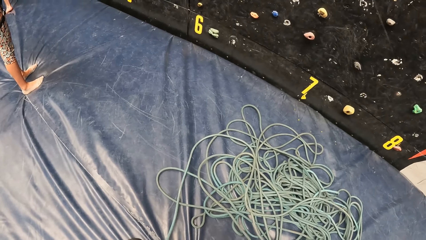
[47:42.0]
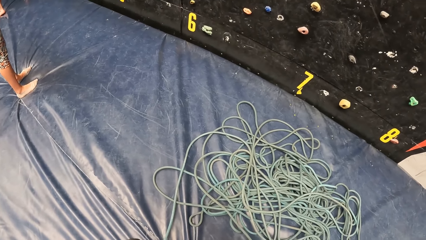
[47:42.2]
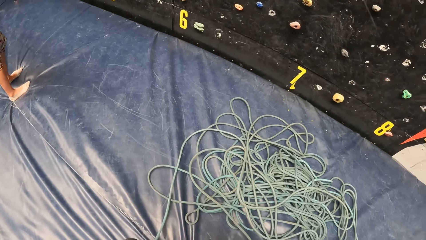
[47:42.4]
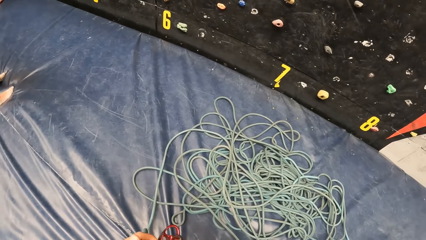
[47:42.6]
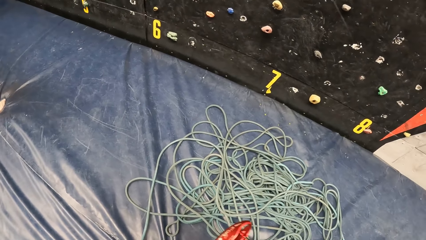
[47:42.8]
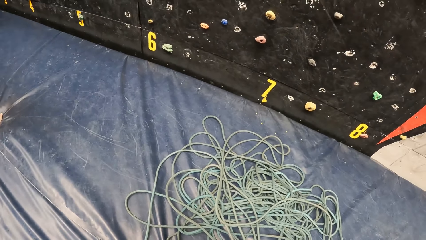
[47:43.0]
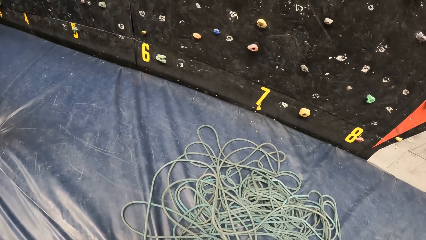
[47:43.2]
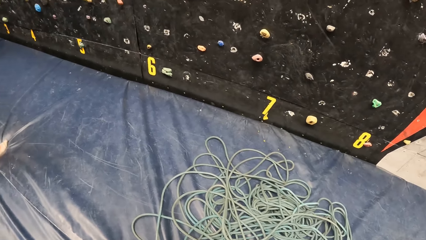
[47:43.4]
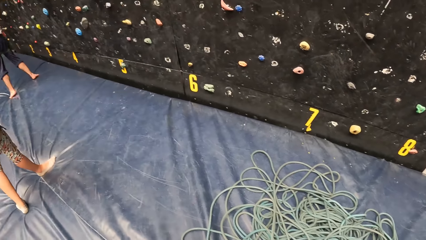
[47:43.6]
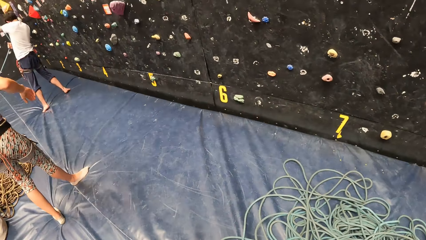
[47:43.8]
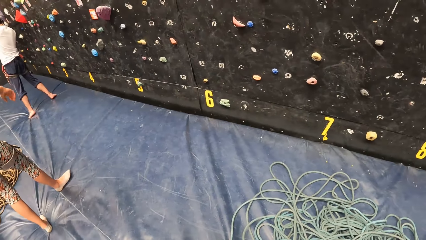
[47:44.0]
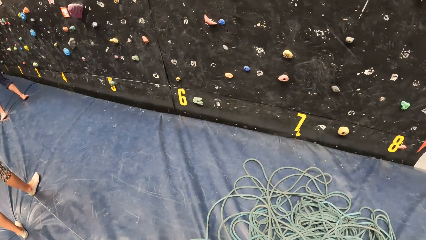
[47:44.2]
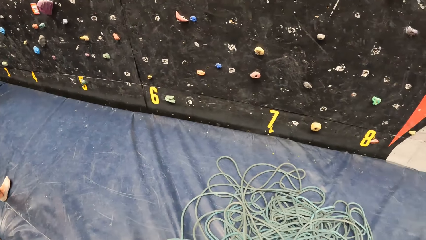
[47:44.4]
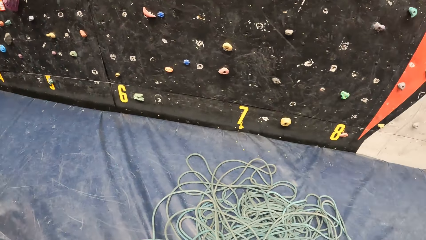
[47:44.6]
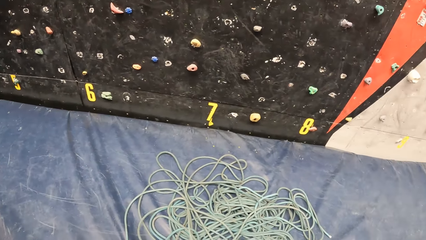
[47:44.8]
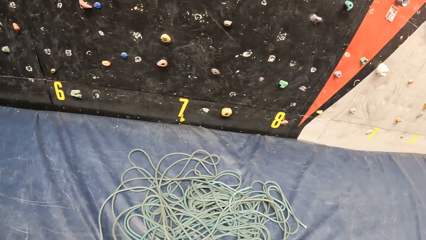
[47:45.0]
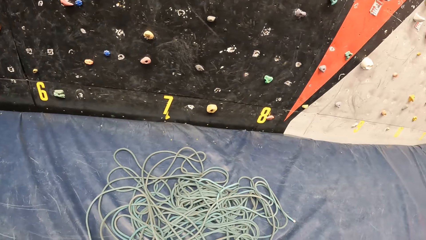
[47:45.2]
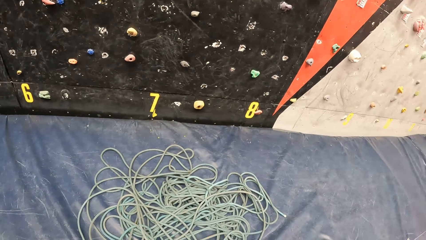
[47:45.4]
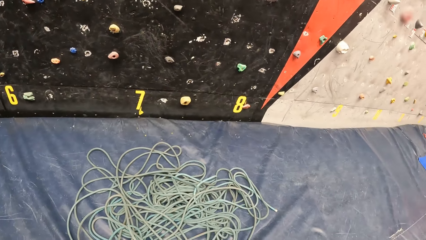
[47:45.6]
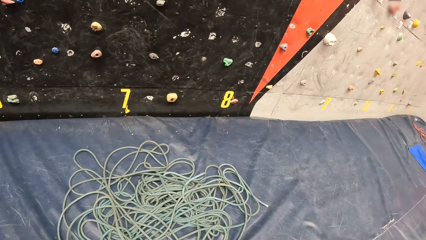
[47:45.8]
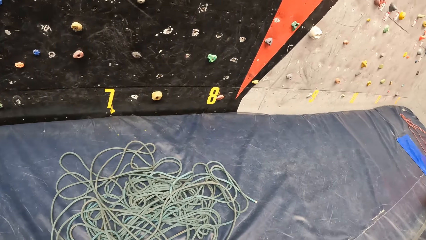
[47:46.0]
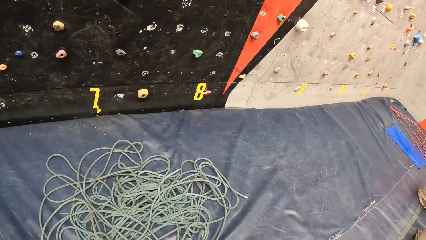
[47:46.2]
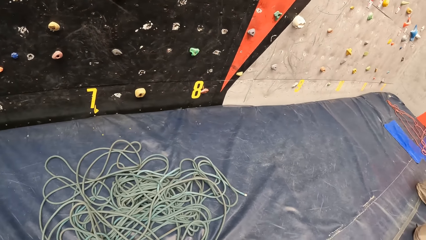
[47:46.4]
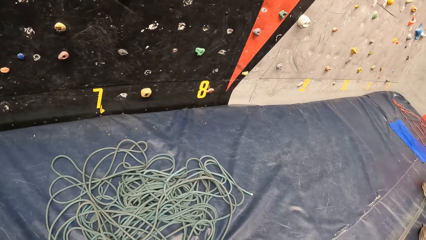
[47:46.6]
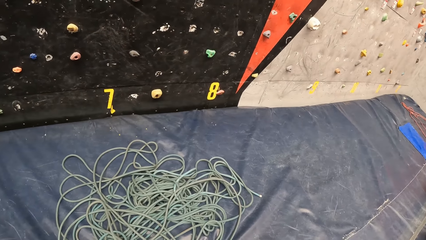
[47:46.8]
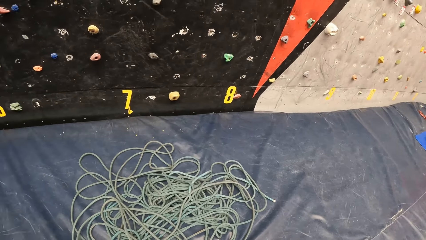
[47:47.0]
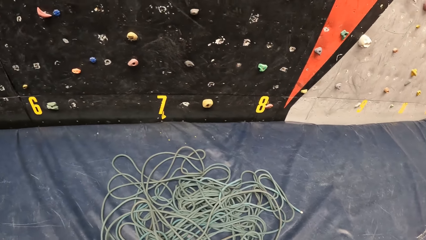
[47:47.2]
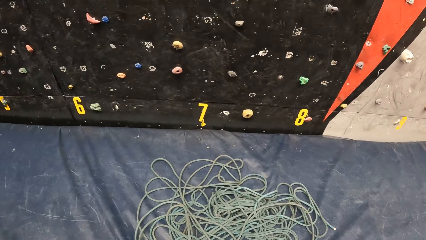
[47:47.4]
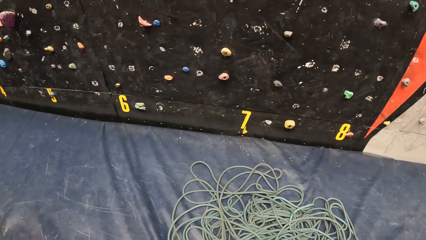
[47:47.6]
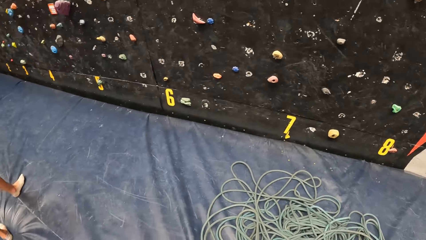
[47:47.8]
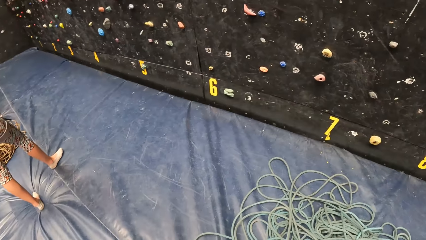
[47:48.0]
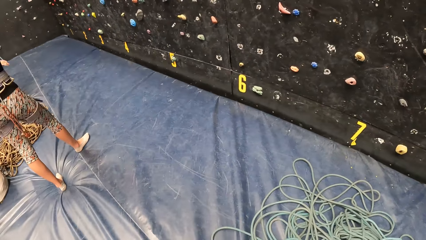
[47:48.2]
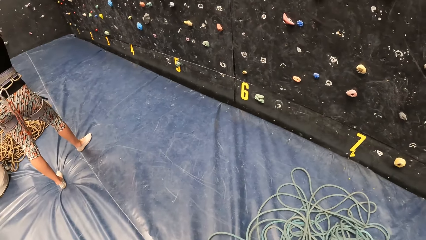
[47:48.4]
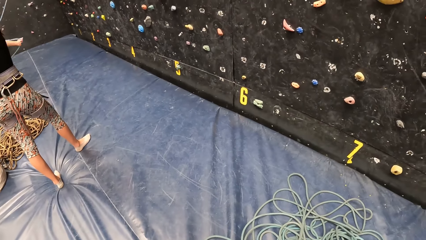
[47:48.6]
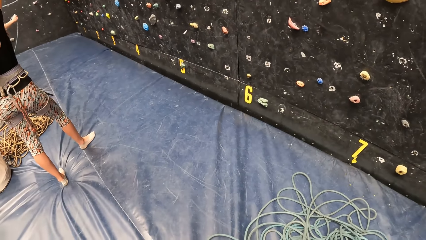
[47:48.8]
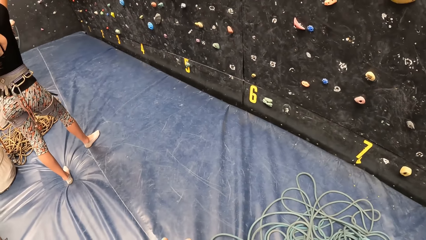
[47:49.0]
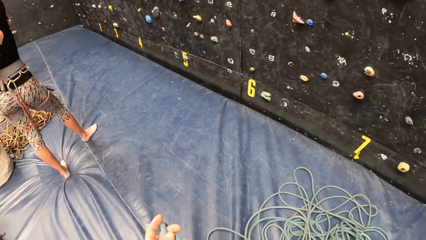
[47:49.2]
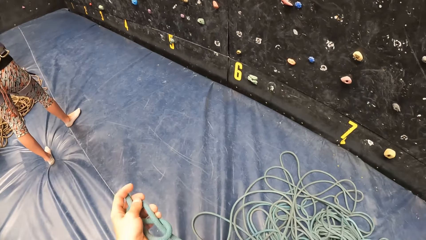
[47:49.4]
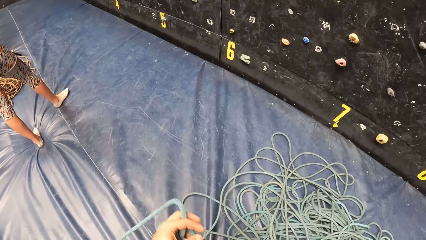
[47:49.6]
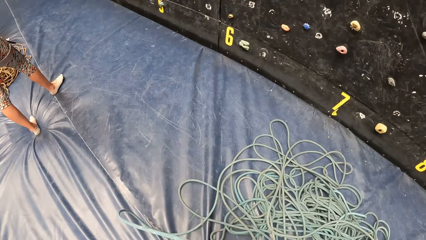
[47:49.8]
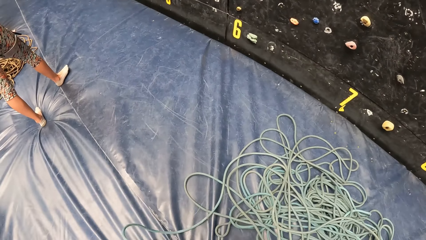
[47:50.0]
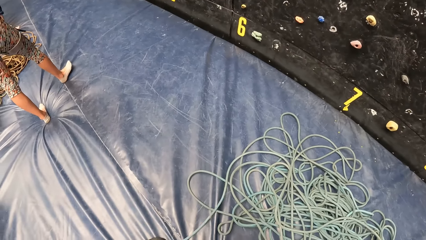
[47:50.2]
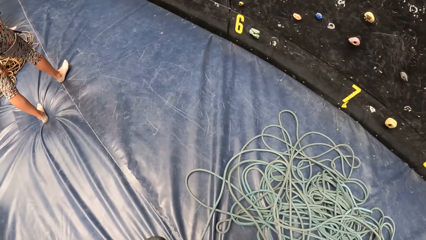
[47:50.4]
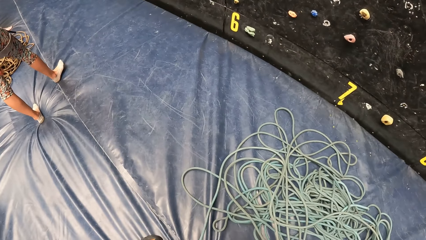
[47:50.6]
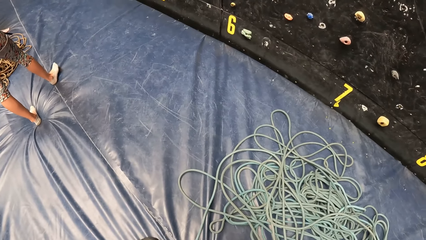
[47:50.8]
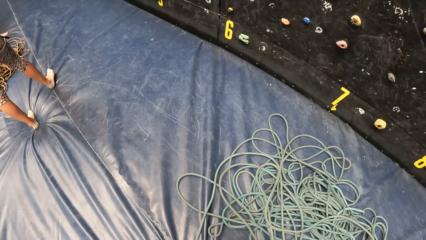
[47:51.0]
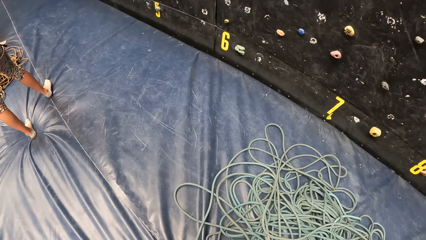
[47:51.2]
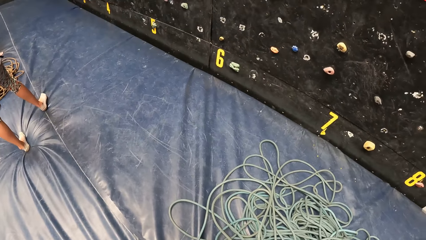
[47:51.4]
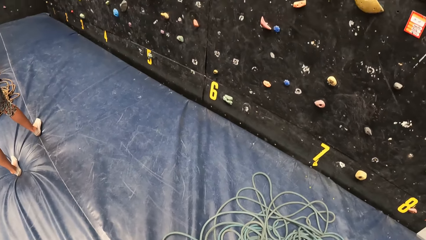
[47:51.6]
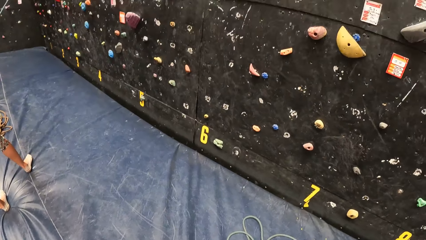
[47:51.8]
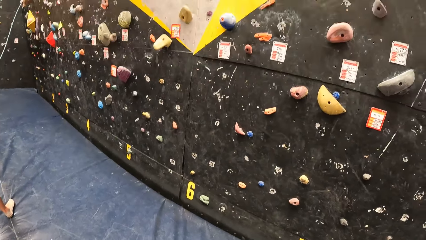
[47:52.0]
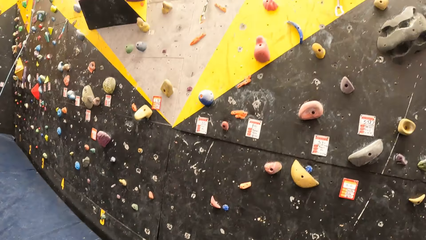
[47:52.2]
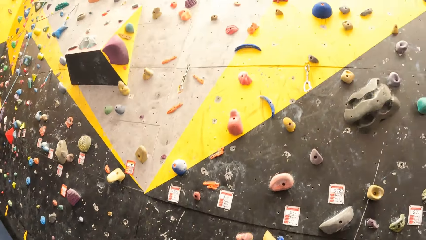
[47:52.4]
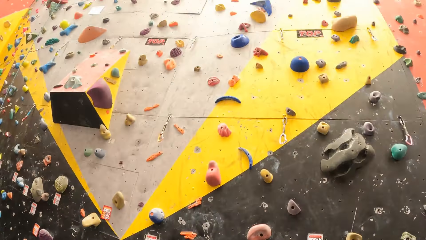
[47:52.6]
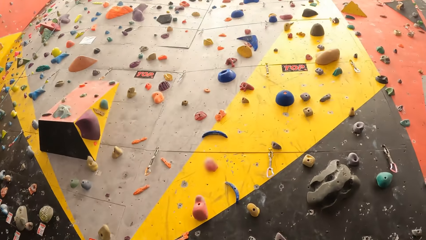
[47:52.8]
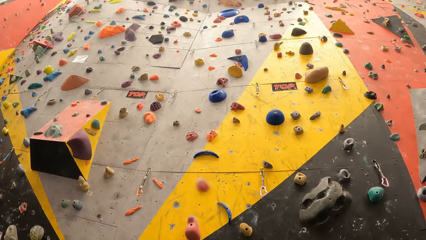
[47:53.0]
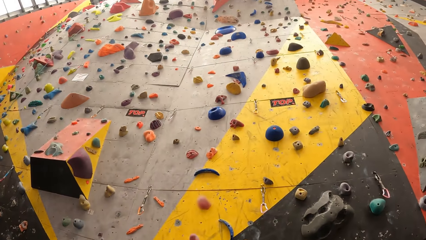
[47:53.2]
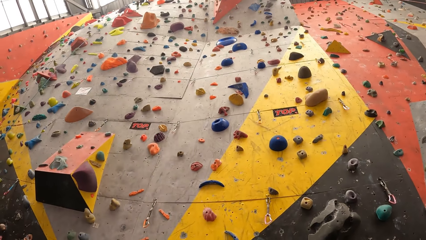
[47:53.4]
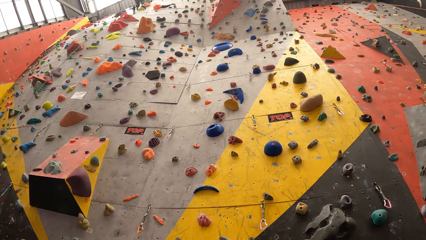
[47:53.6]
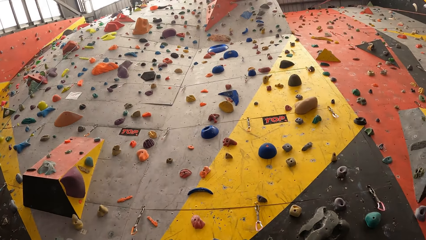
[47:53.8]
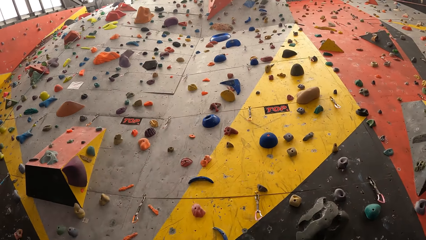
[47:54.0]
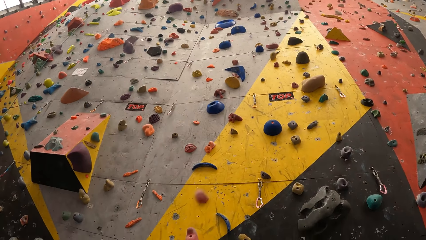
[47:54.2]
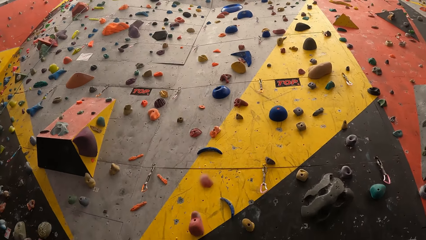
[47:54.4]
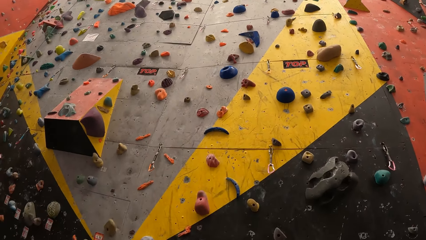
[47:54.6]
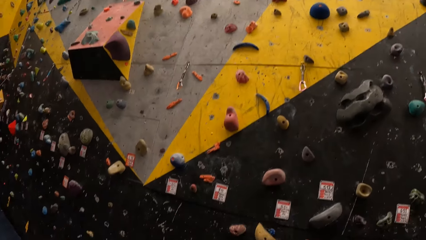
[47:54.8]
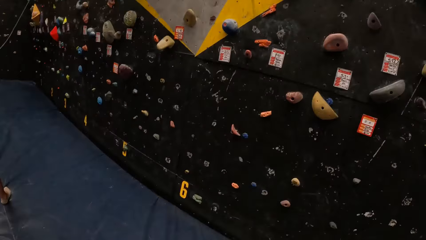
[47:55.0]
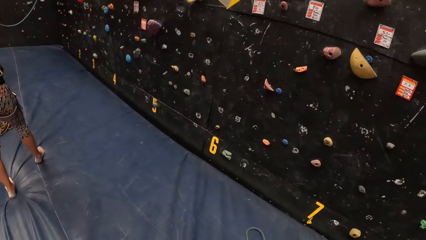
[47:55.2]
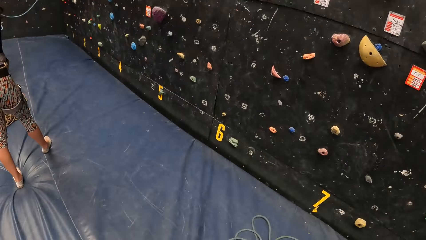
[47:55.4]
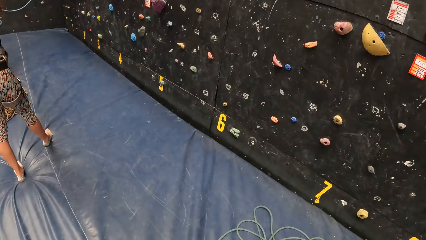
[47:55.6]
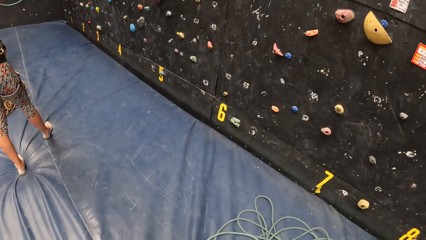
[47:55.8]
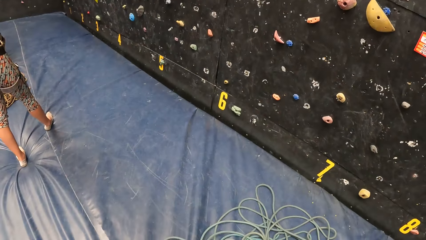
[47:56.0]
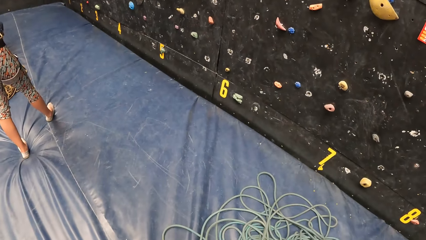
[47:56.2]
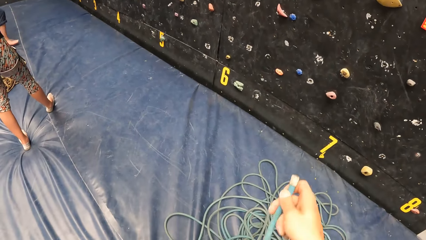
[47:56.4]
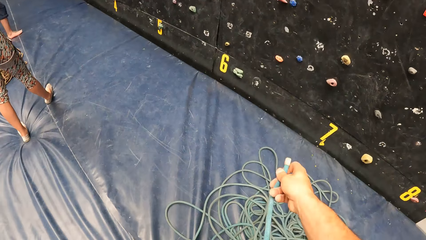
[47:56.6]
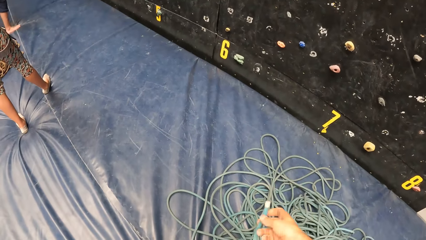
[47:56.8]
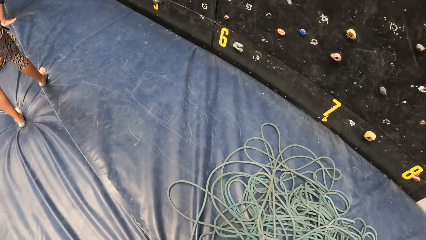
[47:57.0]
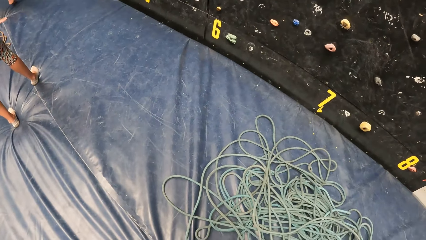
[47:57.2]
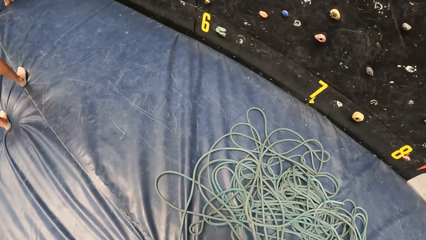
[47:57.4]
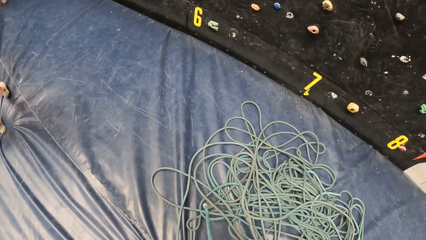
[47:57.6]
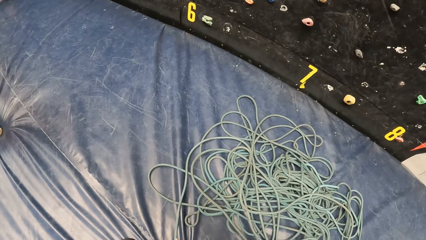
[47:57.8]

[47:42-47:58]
The camera wearer looks around. They hold the rope. They tie the climbing rope. They look around. They hold the rope.
